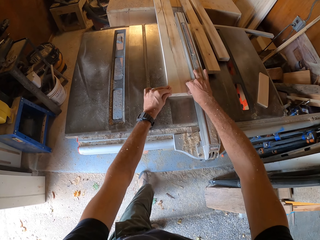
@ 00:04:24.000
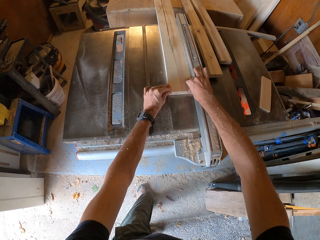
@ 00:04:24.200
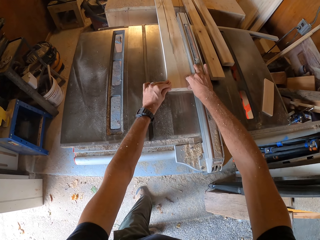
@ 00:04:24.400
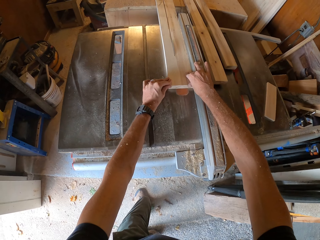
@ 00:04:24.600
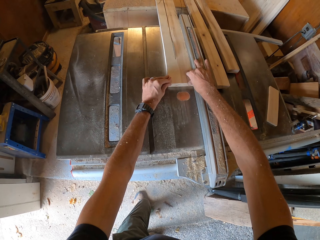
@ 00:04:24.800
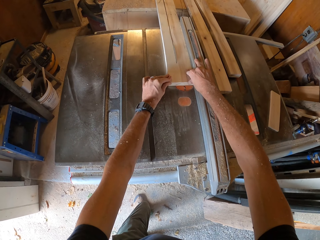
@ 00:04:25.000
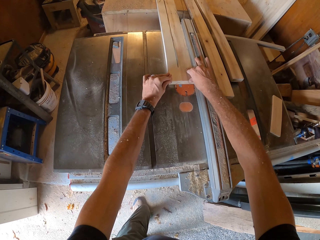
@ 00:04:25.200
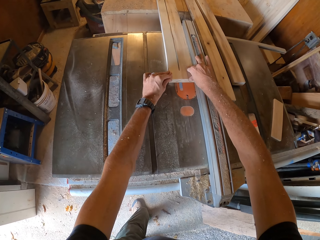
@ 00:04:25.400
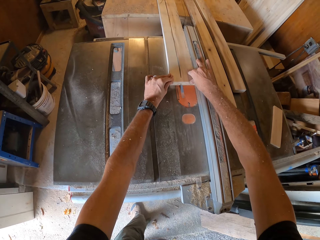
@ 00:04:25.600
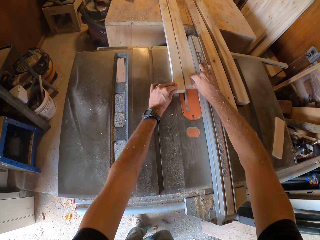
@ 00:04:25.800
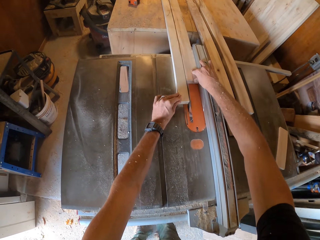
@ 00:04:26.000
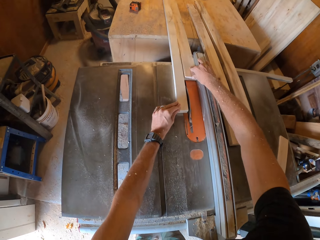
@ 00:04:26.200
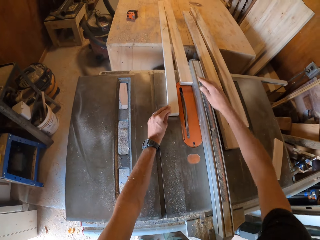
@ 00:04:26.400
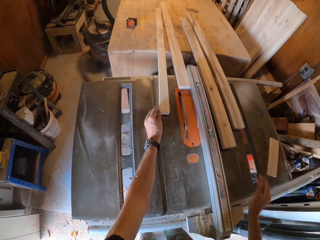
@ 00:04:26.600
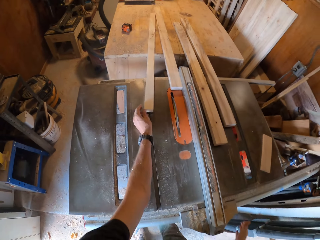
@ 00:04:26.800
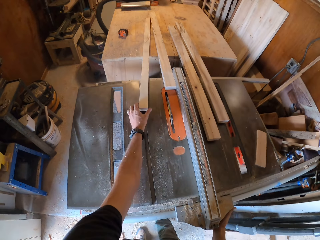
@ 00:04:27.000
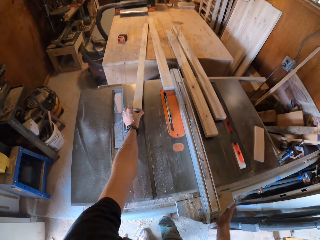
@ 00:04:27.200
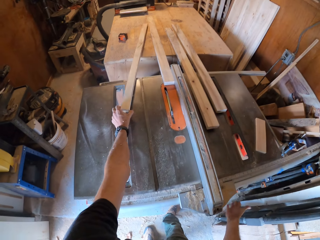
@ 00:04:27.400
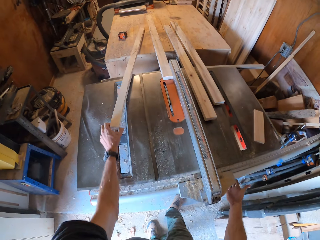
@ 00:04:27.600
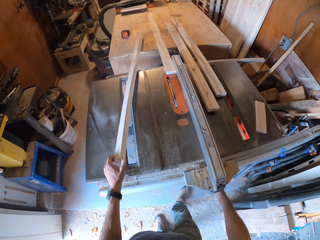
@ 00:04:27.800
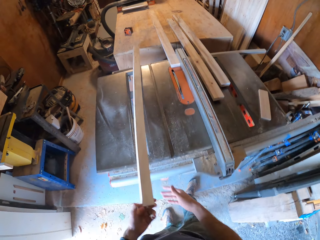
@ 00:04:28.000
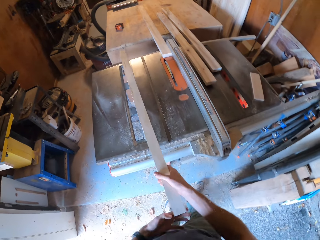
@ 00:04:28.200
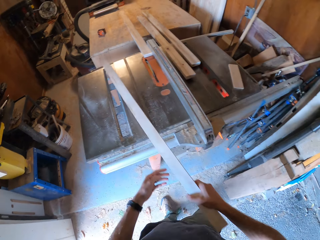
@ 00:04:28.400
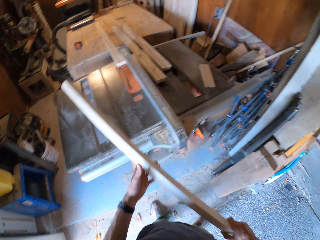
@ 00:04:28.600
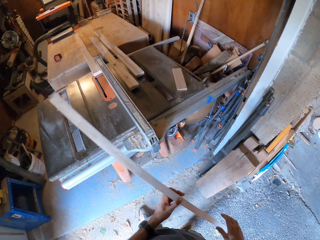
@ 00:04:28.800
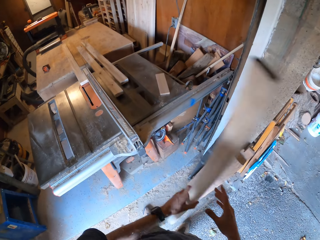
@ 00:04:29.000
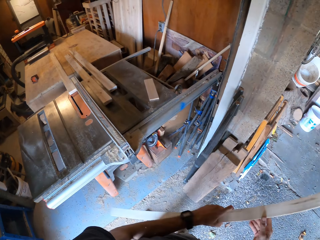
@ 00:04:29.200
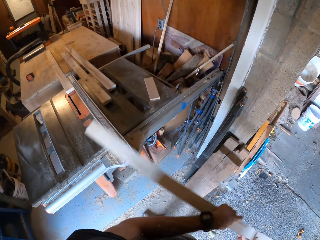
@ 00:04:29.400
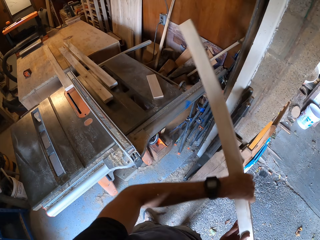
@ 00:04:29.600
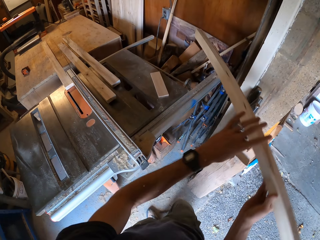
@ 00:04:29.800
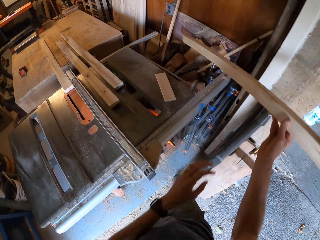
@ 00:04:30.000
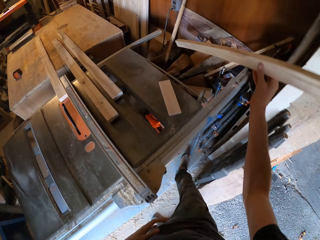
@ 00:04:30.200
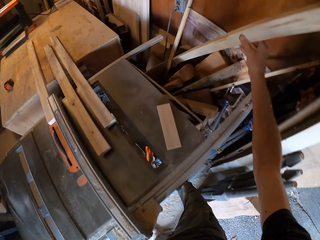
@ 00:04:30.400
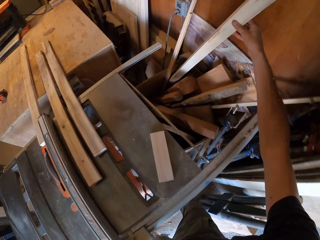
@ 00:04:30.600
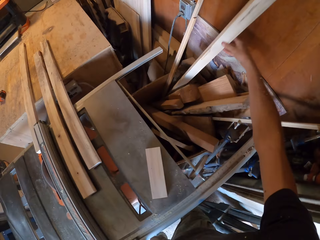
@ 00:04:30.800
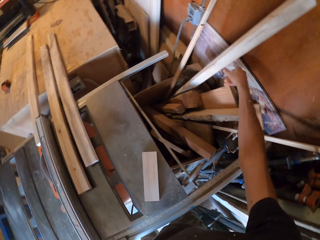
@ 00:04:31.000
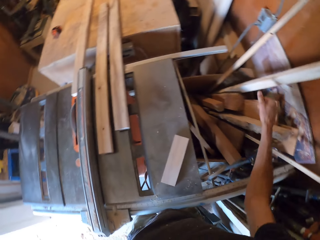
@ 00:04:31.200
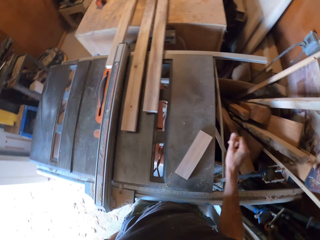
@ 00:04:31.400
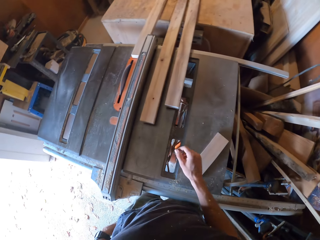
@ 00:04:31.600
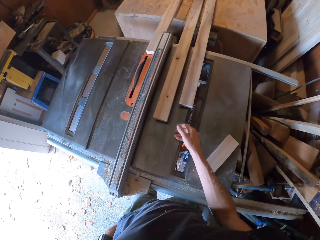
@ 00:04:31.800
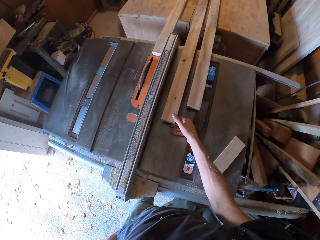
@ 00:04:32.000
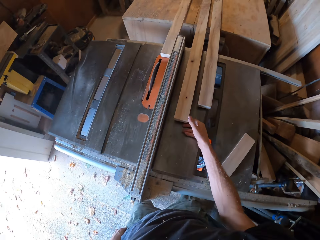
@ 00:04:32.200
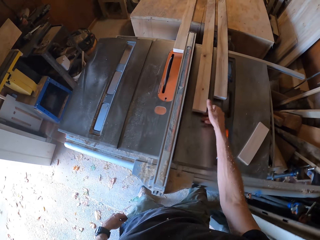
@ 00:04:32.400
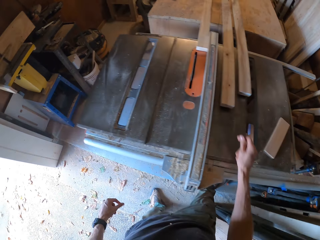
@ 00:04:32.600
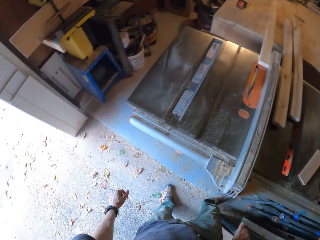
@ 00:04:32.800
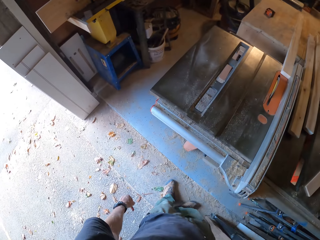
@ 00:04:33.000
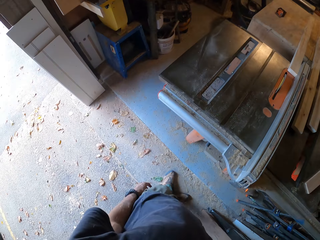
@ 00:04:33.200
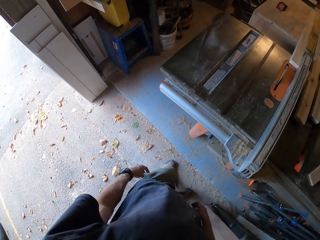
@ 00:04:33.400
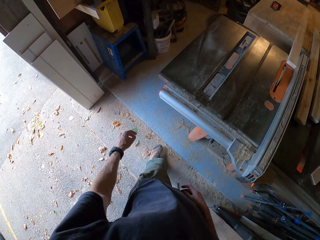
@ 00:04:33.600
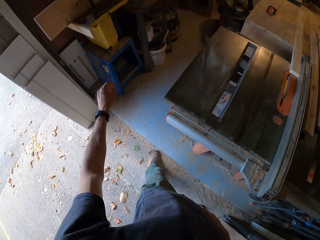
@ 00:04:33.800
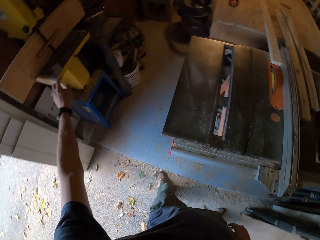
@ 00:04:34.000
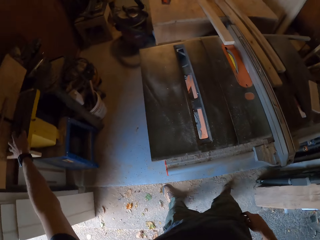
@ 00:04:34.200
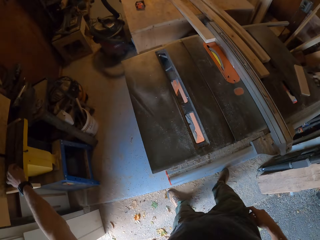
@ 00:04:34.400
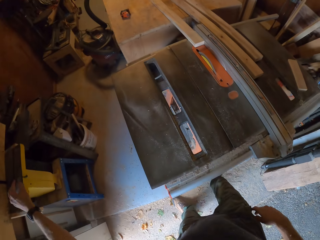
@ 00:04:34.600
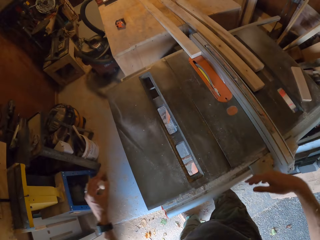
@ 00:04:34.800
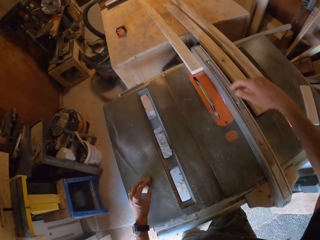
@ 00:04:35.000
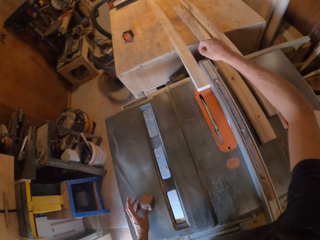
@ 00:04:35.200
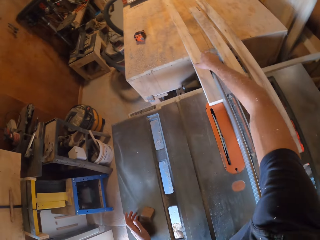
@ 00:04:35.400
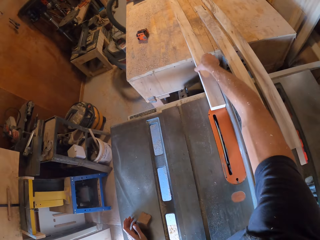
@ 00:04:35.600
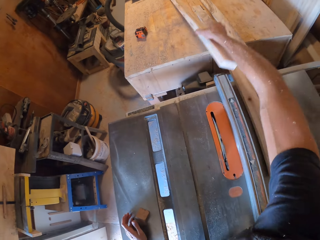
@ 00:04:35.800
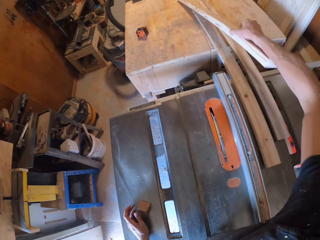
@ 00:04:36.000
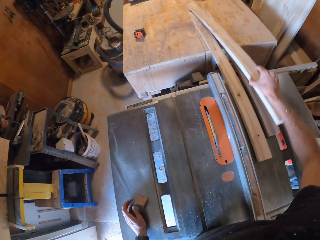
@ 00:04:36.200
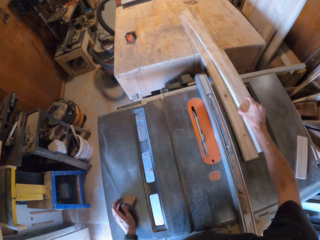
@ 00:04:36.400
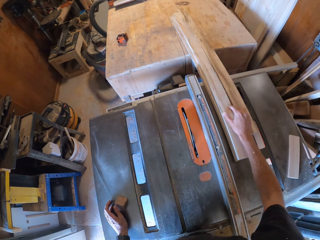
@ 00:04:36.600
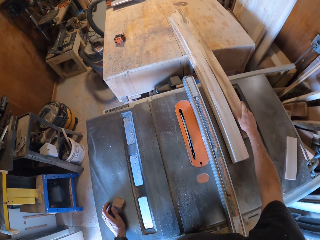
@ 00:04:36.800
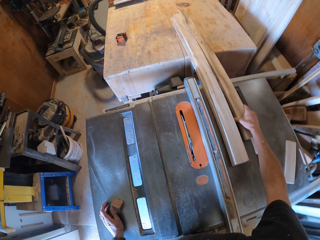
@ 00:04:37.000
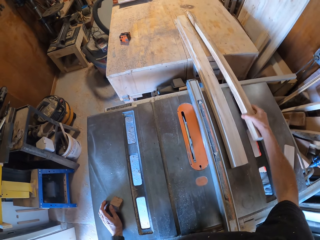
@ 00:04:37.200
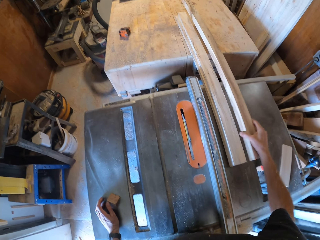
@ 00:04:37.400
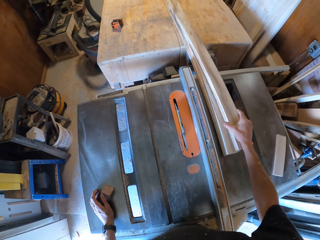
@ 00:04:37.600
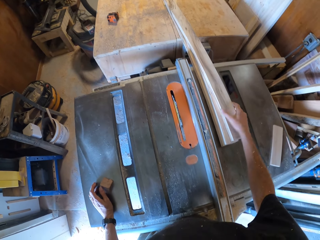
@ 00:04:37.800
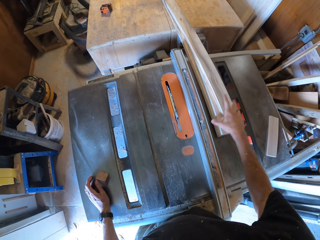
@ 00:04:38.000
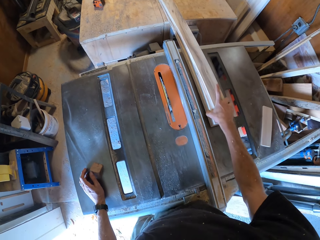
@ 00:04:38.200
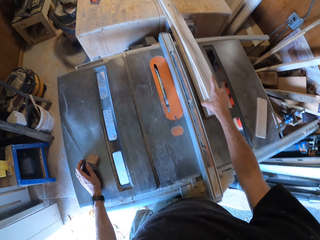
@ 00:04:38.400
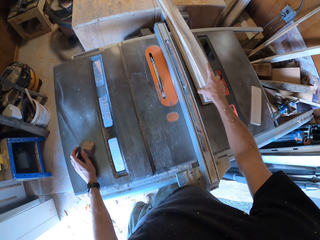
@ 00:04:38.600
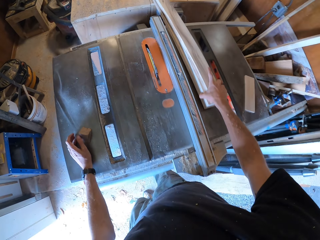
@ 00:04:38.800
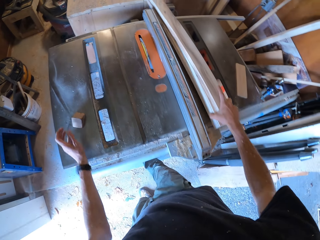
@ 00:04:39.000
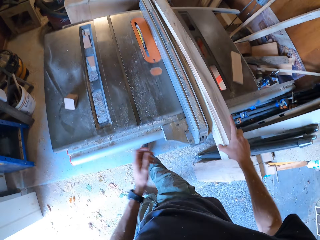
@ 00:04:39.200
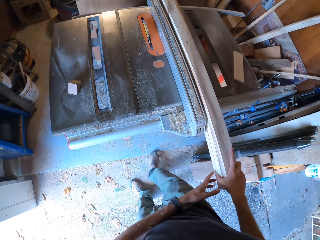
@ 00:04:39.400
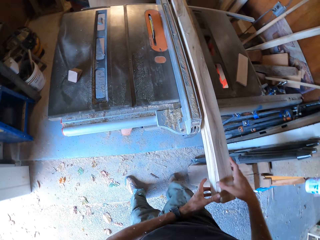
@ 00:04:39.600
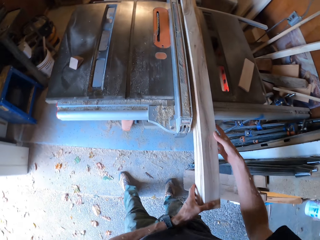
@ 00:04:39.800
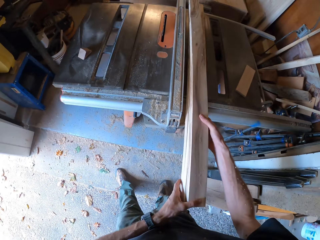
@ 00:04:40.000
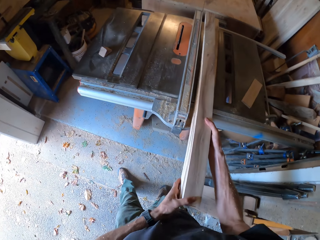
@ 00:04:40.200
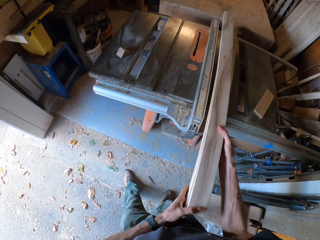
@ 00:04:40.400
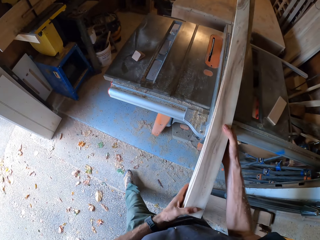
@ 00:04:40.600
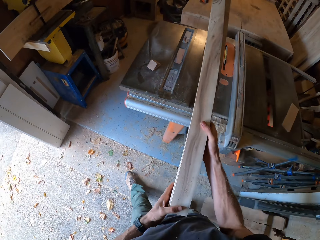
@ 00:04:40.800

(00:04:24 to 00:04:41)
The camera wearer picks up a piece of wood from the table saw with his left hand. He holds the piece of wood with both hands. He turns the piece of wood in his hands. He puts the piece of wood into a wooden box or trash can with his right hand. He touches a piece of wood on the table saw with his right hand. He picks up a triangular wood piece from a metal top with his left hand. He drops the triangular wood piece on the table saw with his left hand. He rearranges the wood pieces on the table saw with his right hand. He aligns wood on the table saw. He aligns it again. He pulls the wood pieces with his right hand. He lifts up the wood pieces from the table saw with his hands.

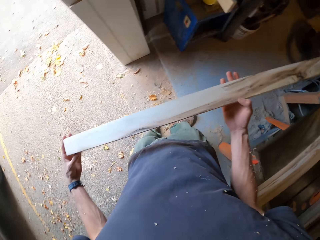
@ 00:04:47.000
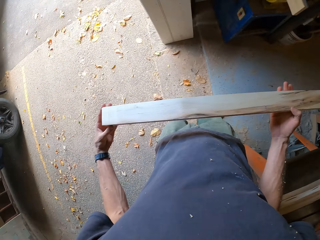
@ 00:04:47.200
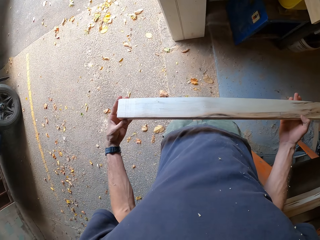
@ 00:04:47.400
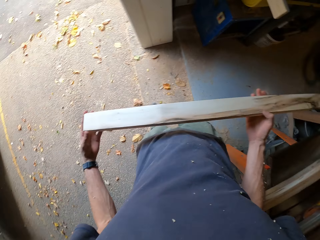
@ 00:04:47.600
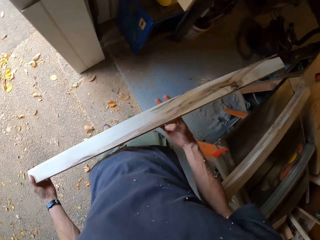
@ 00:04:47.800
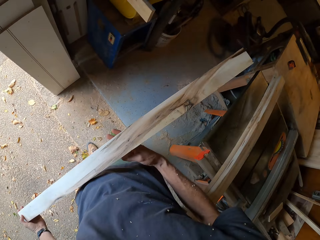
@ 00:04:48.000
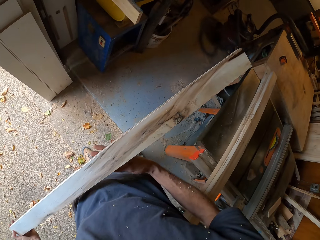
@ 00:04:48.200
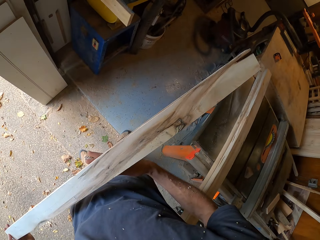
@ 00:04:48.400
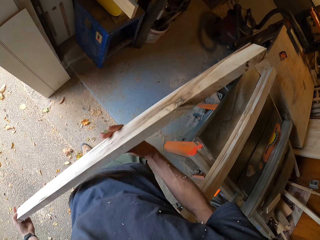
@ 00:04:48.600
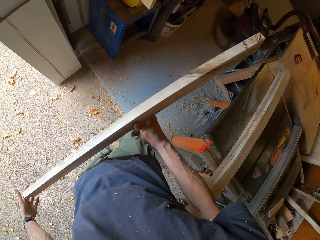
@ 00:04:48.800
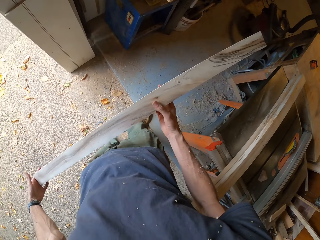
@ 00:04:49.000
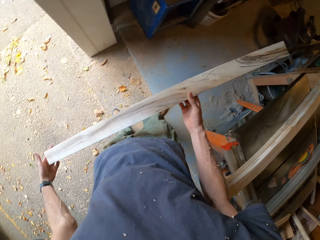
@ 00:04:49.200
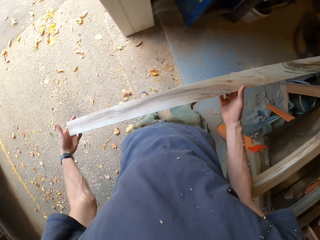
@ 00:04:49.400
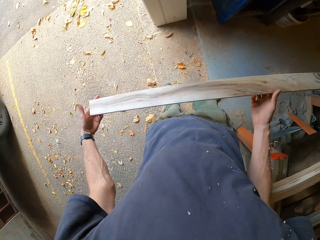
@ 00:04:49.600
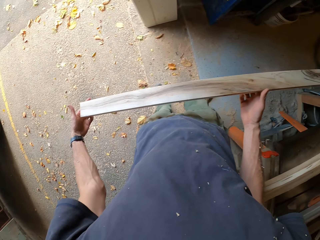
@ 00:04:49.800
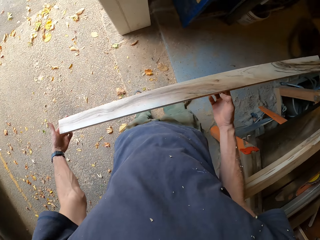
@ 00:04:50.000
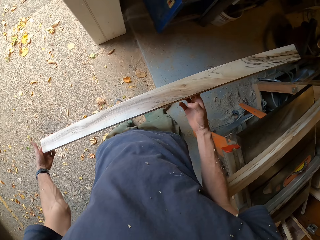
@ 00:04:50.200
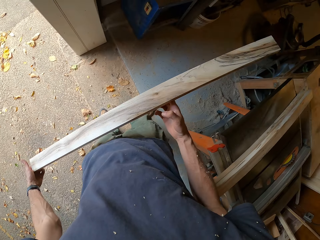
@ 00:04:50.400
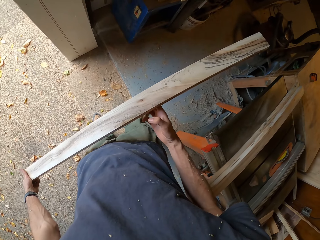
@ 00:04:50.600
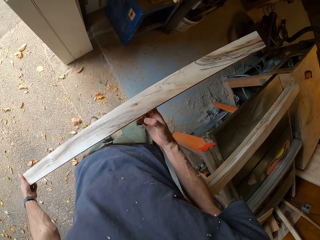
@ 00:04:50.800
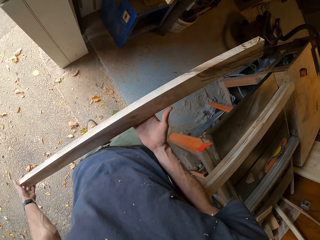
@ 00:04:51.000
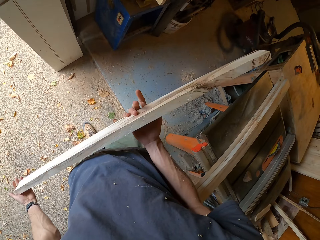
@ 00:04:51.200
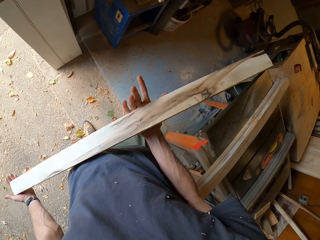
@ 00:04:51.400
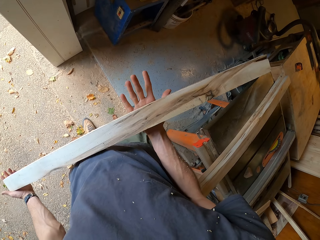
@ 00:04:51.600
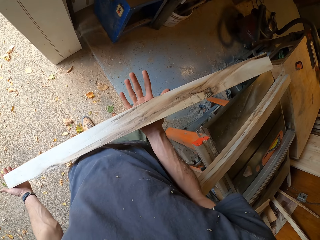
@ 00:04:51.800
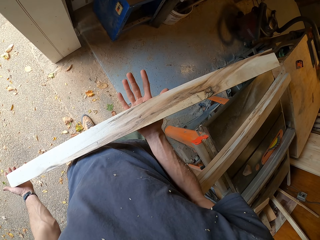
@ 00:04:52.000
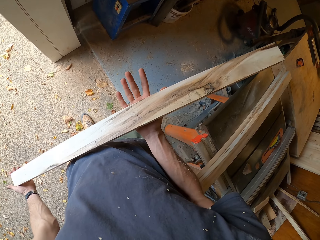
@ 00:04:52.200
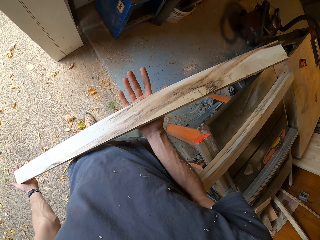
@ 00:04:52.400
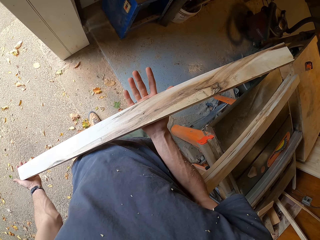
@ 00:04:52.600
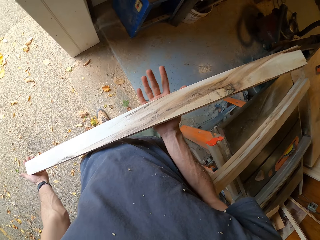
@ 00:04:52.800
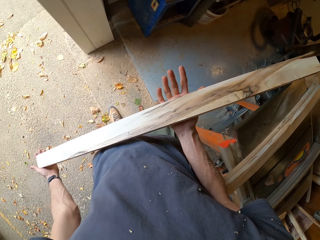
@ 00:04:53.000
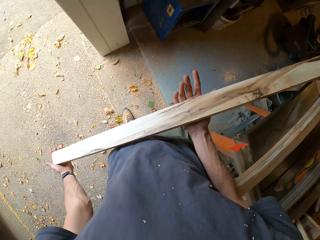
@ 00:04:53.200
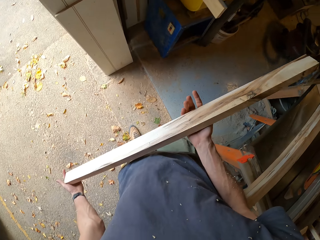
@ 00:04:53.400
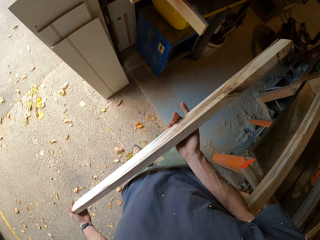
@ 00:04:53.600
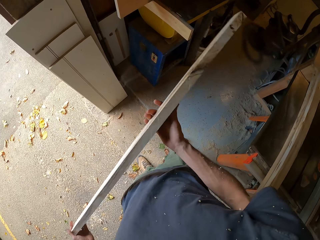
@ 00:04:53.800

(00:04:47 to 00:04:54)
The camera wearer turns the long piece of wood in his hands.
